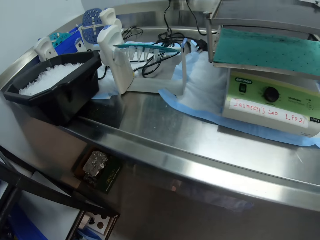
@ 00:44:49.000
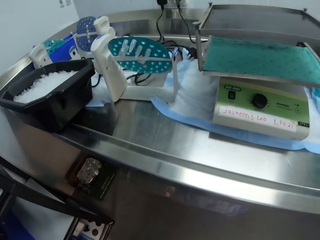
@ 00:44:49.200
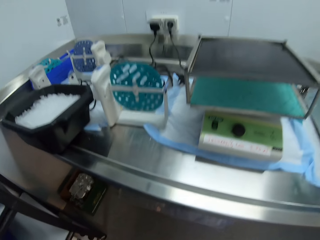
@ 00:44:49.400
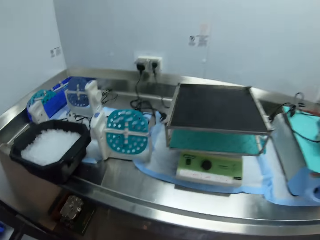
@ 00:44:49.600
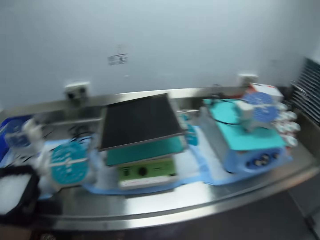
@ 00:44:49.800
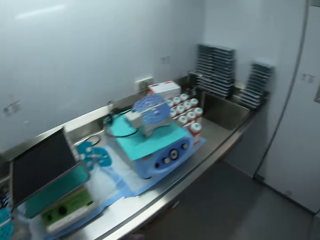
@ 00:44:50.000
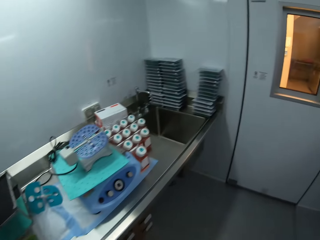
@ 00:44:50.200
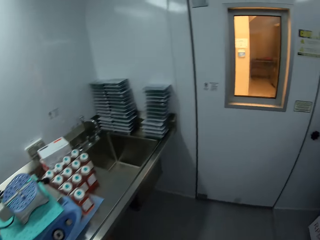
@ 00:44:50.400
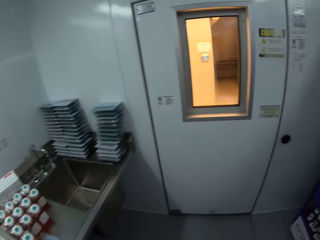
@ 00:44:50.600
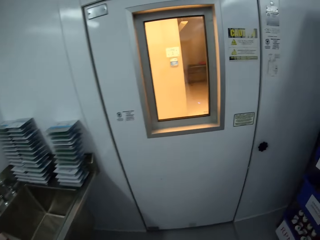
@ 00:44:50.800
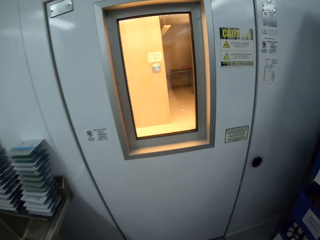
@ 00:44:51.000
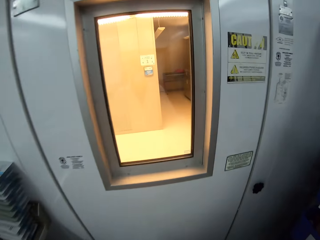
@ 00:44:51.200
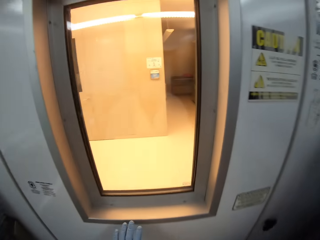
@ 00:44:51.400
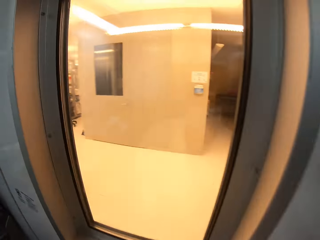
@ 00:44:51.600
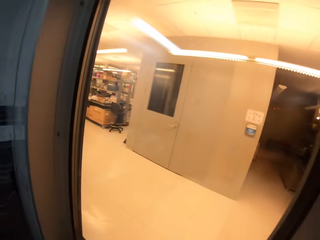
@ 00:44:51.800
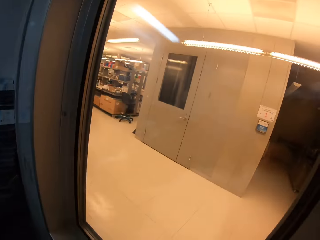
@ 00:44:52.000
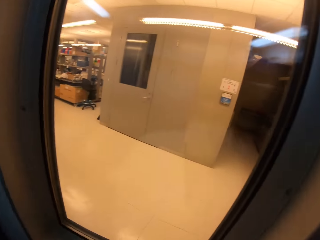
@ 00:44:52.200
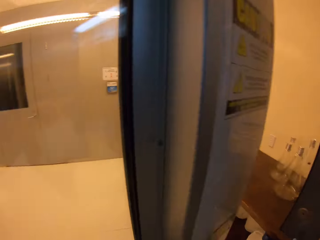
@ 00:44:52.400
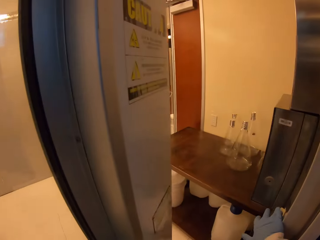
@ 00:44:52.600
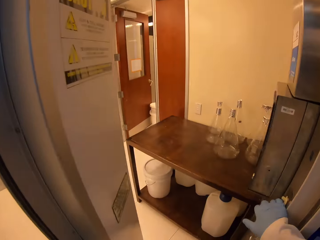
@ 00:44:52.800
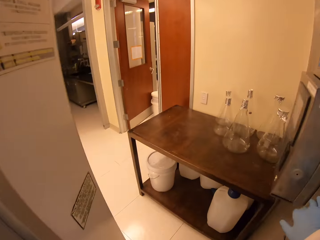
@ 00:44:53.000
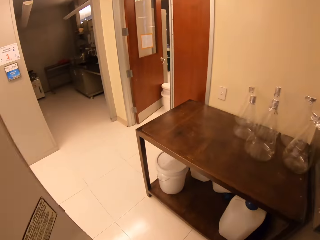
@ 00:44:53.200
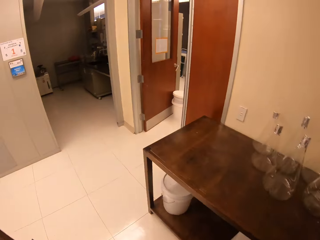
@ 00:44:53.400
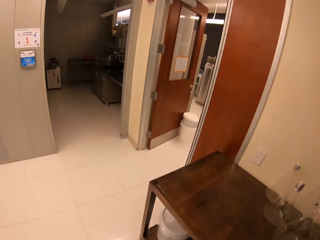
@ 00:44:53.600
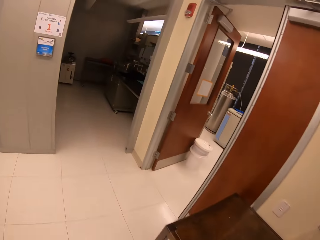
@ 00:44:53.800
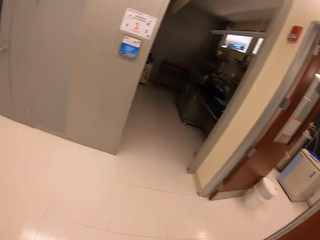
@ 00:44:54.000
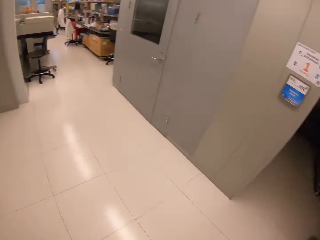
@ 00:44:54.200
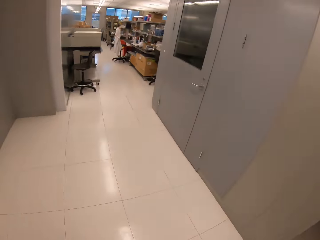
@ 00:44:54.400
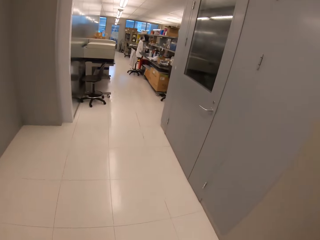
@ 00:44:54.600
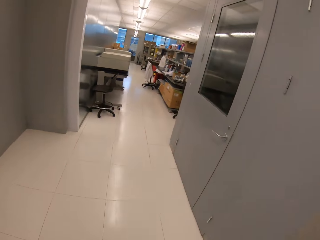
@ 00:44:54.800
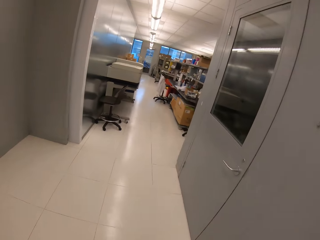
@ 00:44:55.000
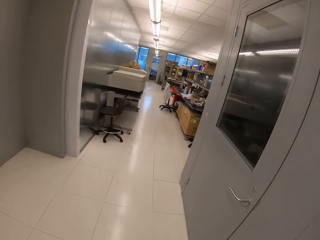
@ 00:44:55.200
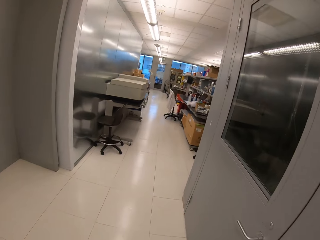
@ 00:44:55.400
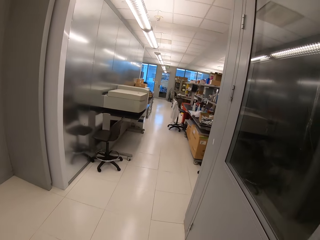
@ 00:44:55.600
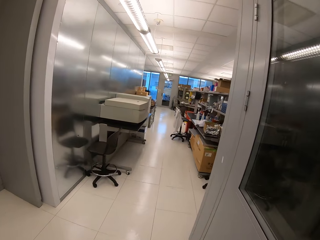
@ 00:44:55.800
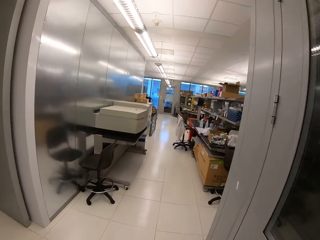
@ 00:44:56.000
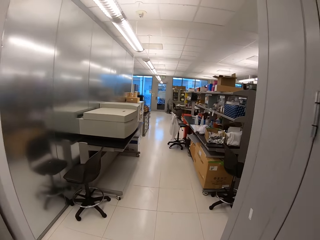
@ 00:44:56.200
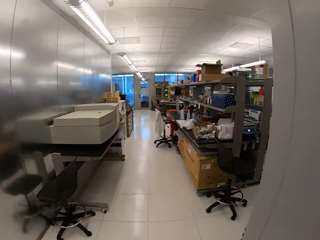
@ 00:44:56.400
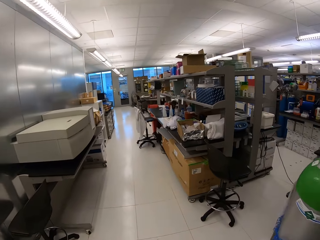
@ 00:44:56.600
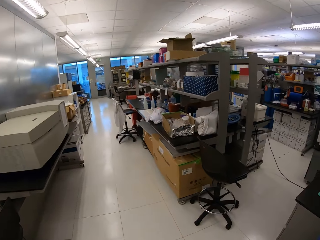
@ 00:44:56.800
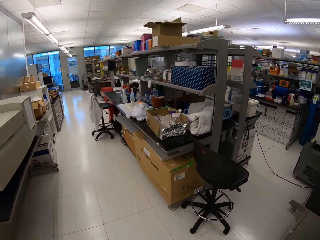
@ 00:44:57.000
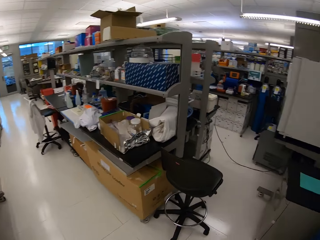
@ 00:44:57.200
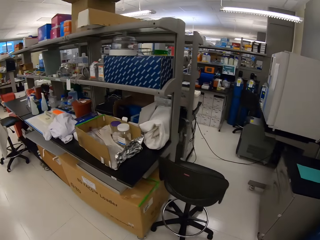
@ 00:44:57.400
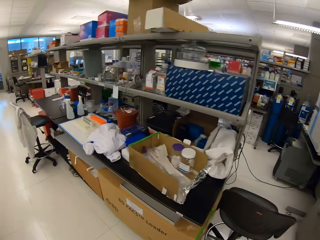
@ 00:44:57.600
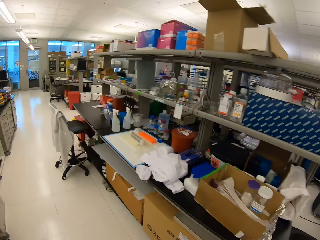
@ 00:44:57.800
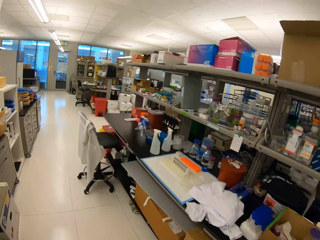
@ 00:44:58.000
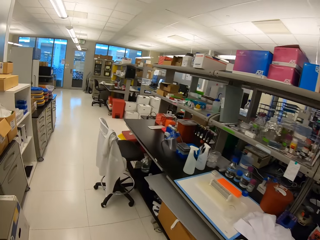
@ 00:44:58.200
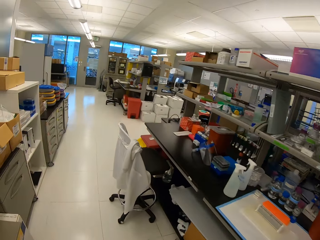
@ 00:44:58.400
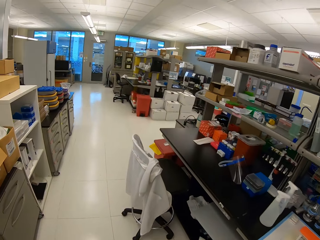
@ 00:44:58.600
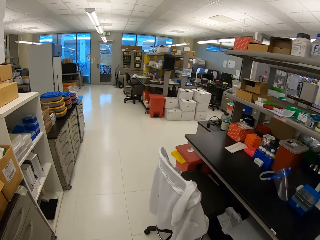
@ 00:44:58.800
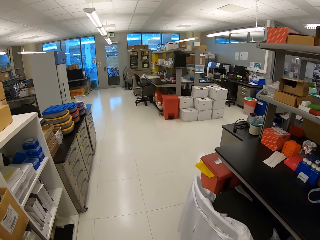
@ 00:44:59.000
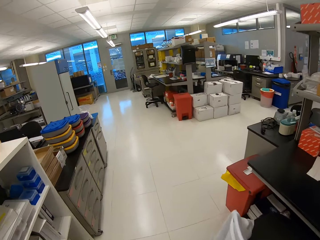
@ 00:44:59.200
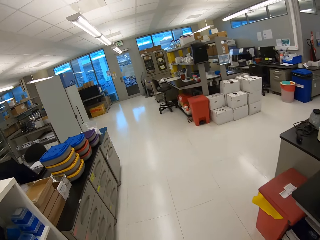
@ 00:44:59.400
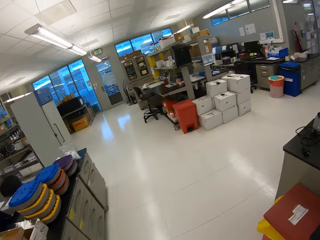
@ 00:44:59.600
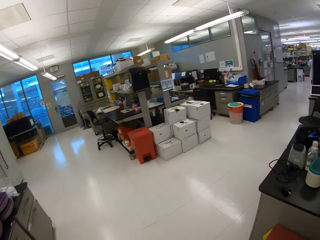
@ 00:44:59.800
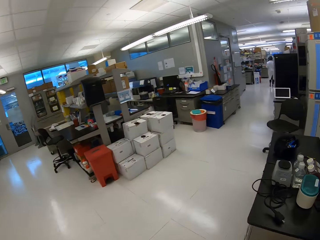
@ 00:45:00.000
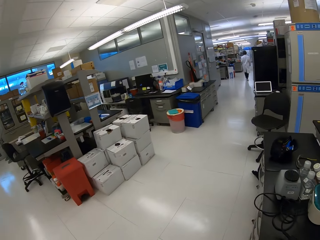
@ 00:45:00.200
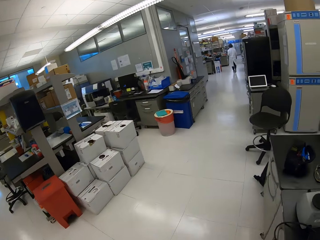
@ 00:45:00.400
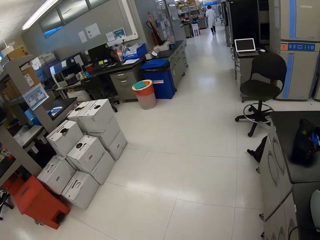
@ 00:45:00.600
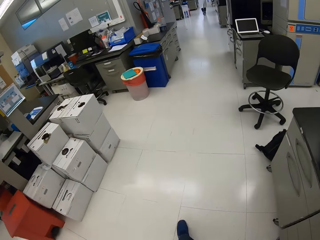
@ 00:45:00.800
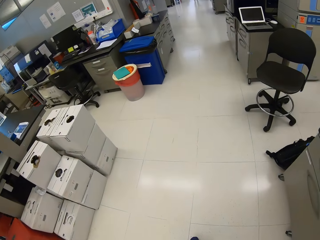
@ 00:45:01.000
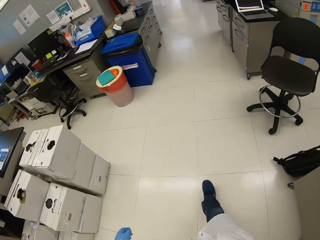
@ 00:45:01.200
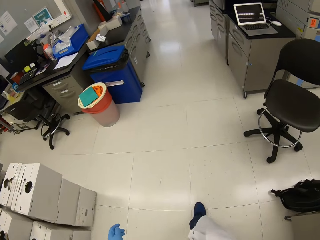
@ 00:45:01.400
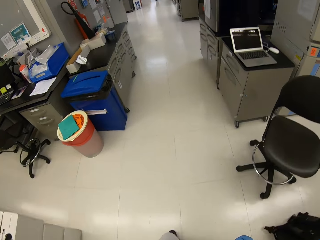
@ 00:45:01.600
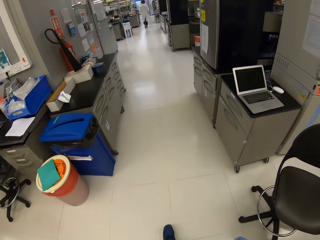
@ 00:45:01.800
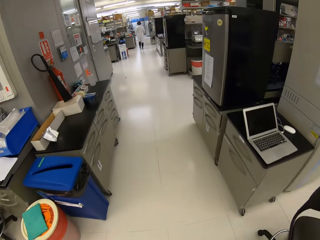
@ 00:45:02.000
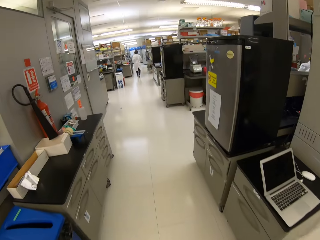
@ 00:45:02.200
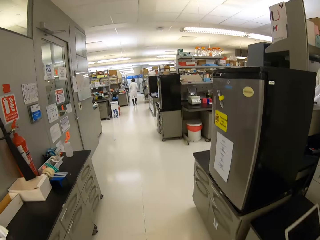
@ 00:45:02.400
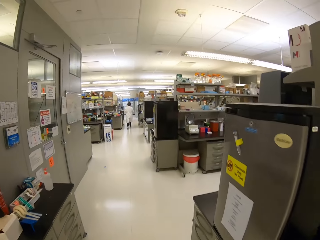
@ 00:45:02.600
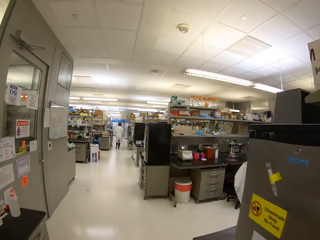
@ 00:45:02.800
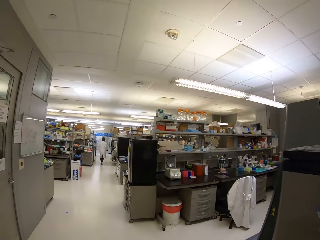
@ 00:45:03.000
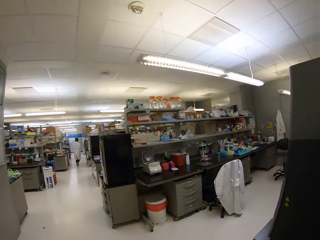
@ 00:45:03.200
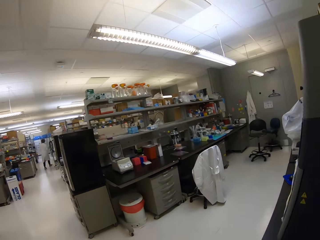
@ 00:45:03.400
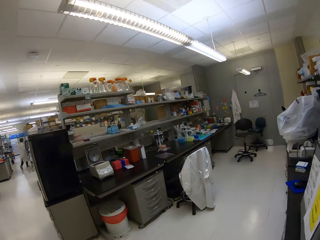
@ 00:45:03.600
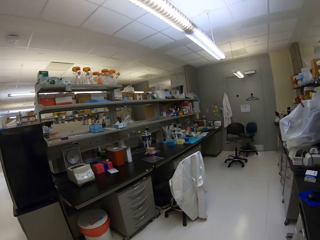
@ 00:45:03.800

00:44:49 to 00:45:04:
The camera wearer looks around. They walk around. They look outside through a glass on the table. They move out of the storage room. They move along the laboratory. They look around. They walk around.
